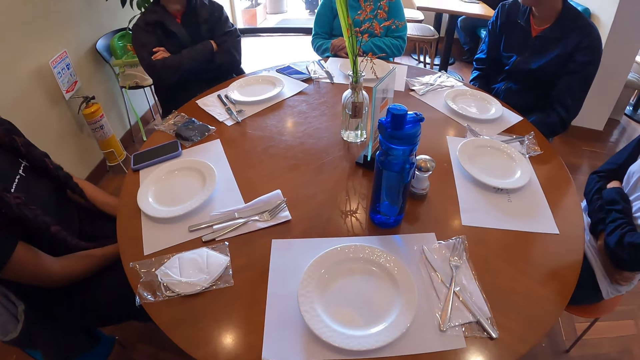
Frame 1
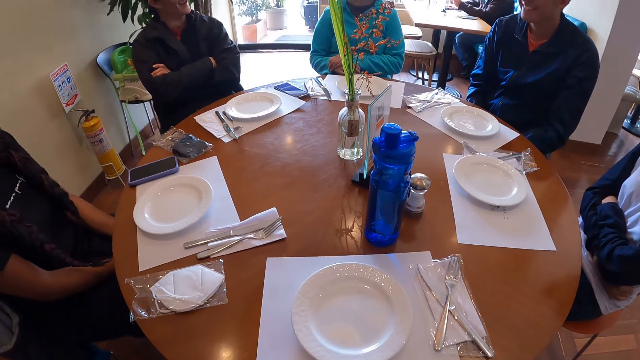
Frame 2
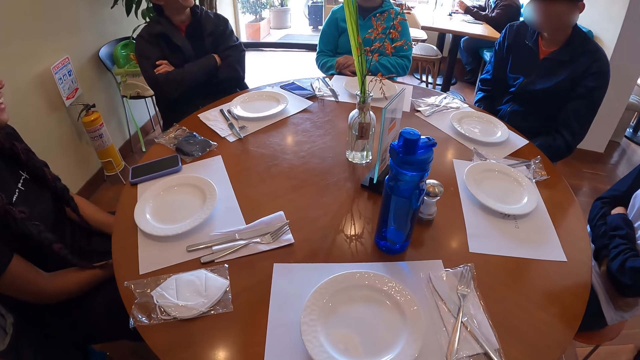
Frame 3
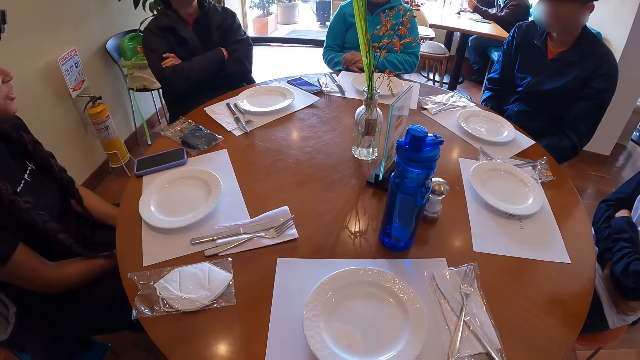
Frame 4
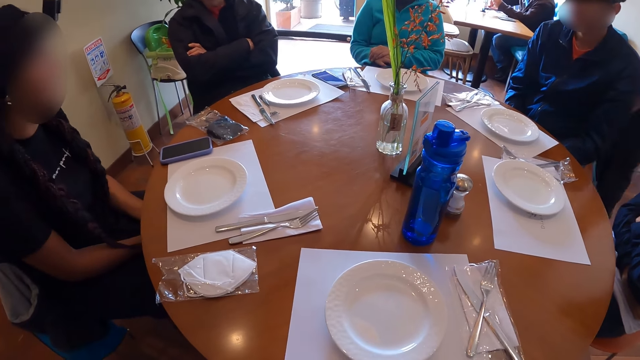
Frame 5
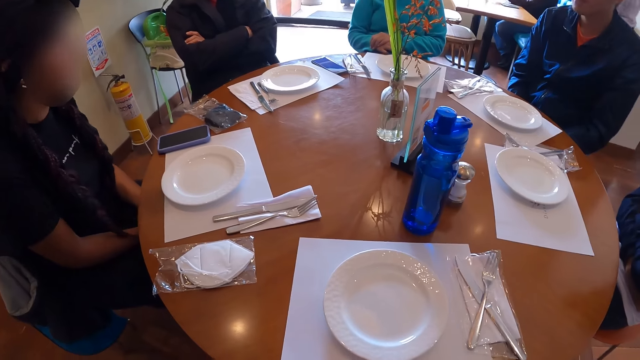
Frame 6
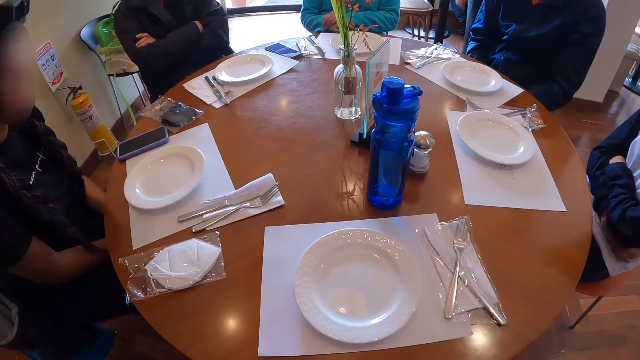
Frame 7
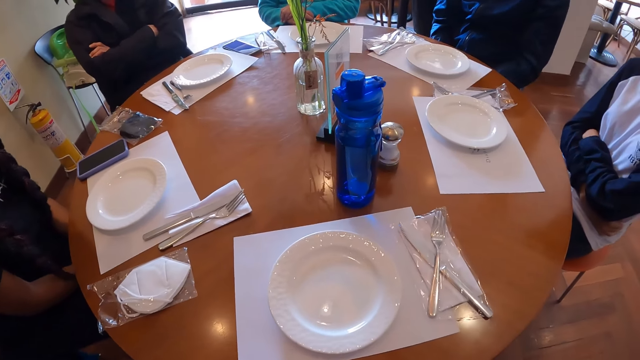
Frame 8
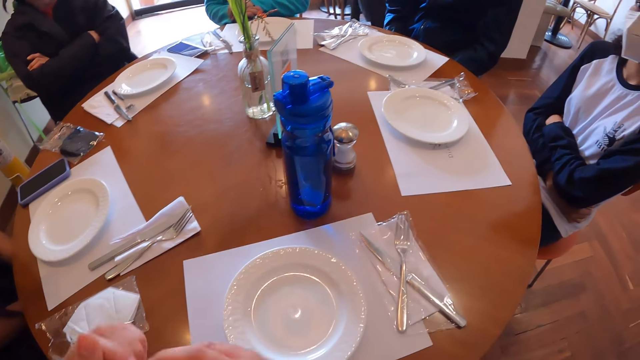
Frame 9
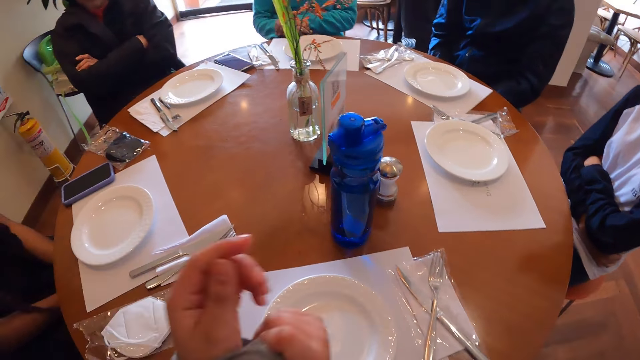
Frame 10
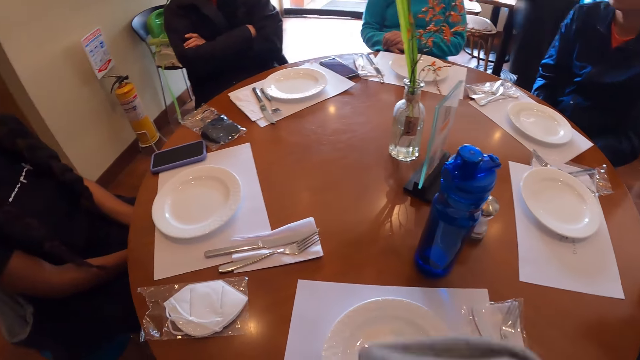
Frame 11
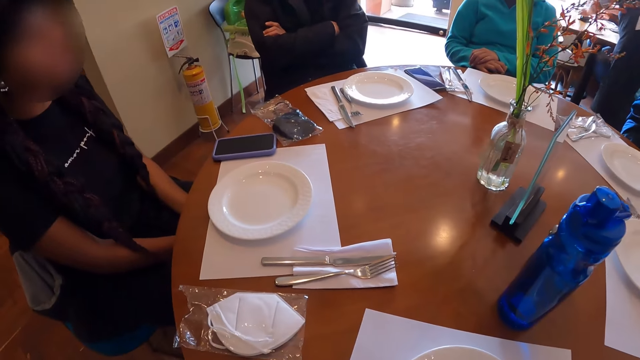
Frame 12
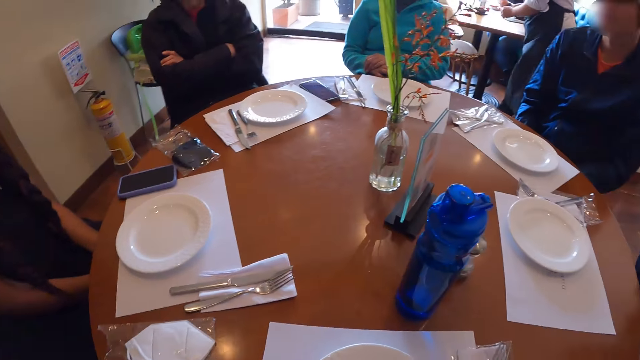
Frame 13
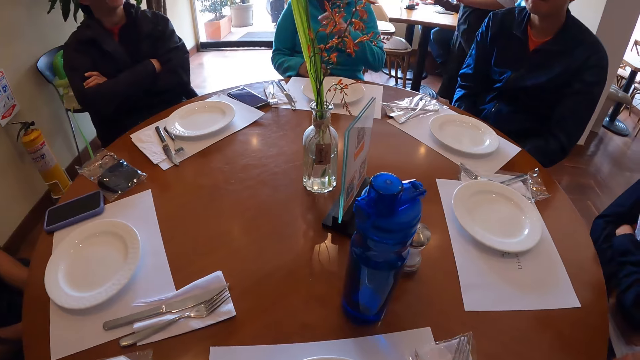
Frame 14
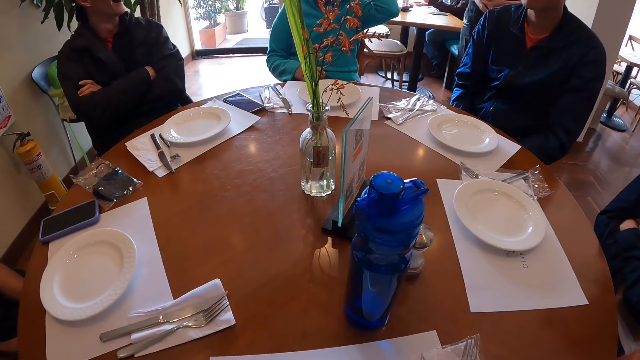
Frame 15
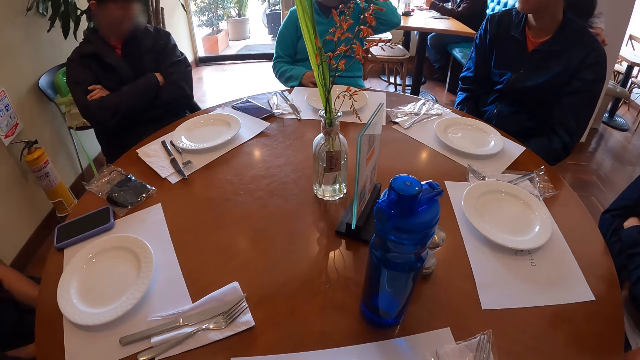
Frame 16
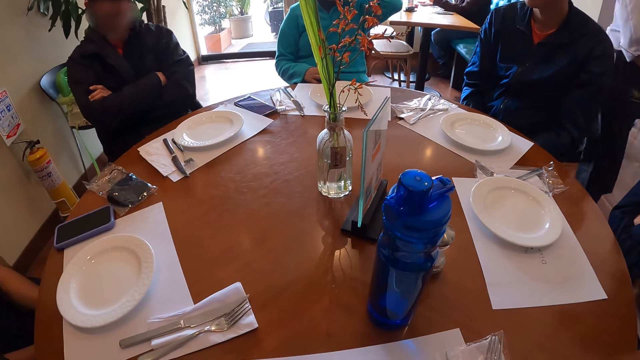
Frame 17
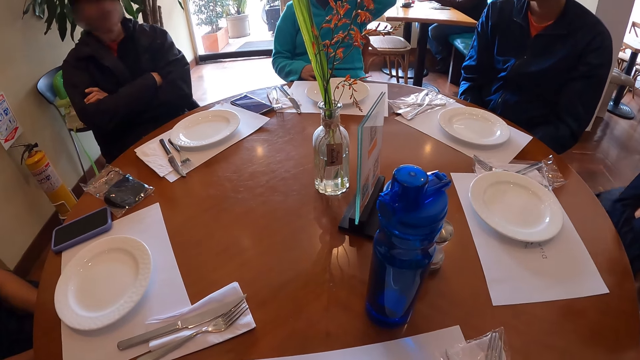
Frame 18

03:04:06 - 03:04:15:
The woman interacts with the man and another woman. The camera wearer adjusts her sweatshirt. She pulls the sweater sleeve on her hand.

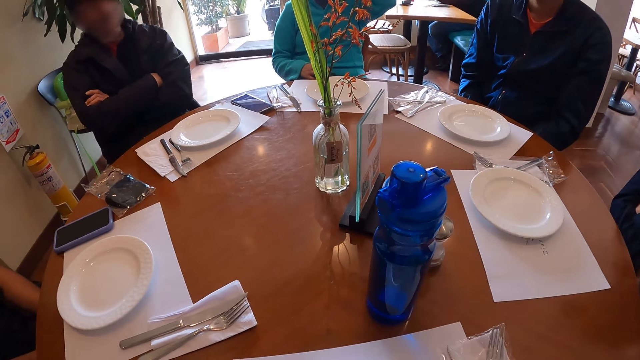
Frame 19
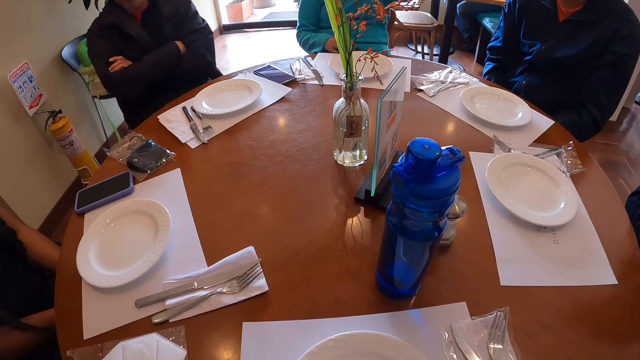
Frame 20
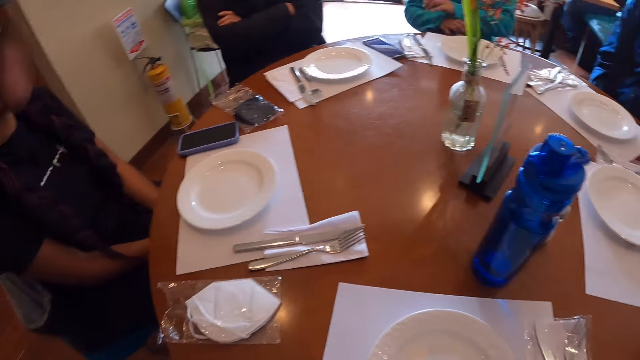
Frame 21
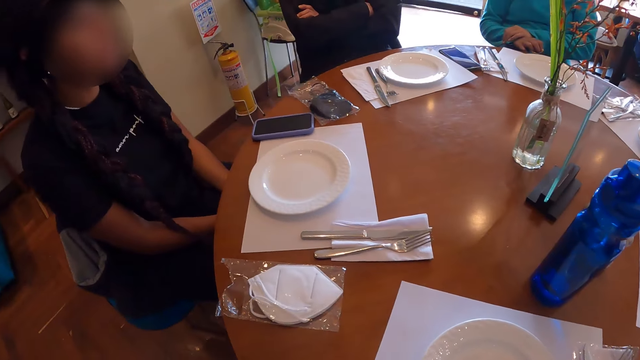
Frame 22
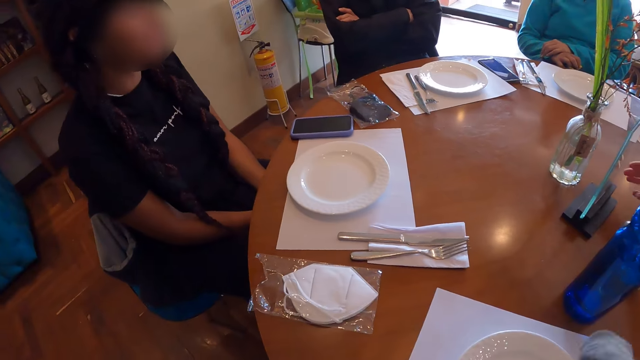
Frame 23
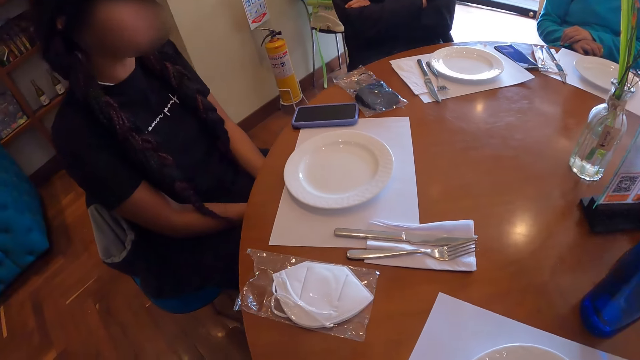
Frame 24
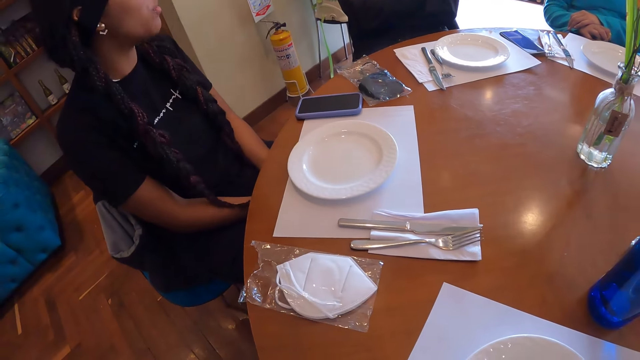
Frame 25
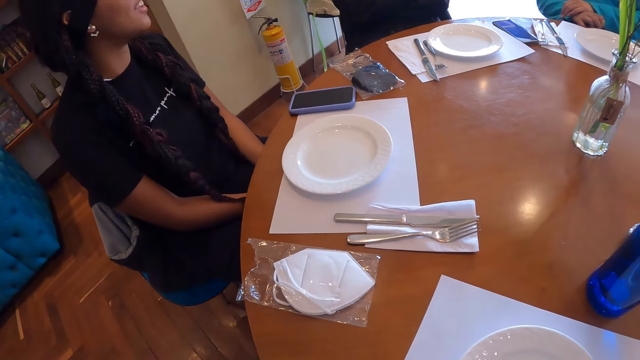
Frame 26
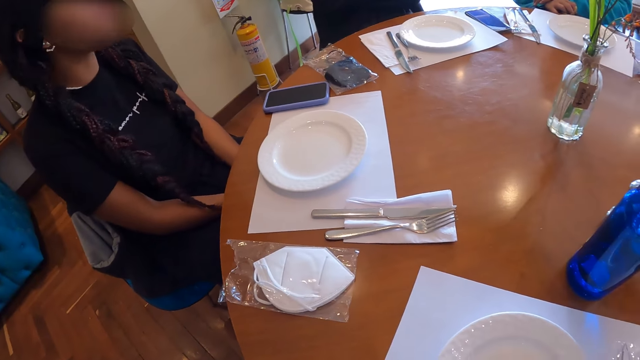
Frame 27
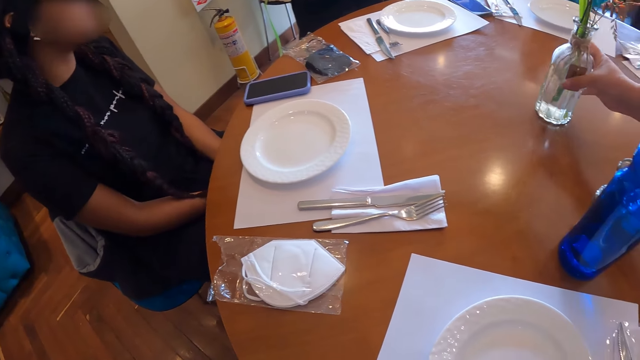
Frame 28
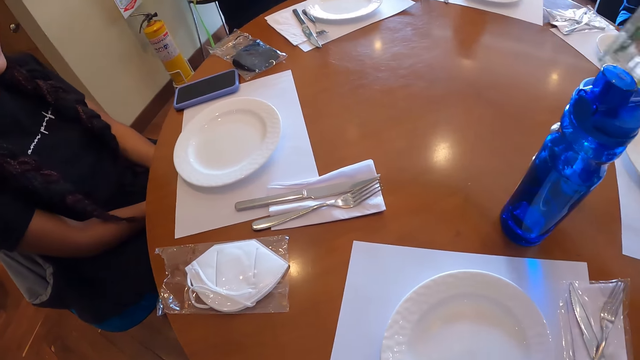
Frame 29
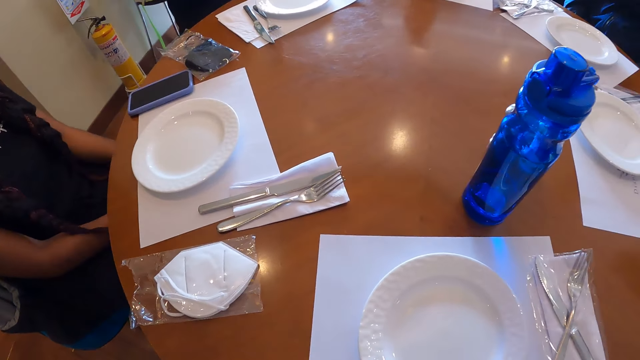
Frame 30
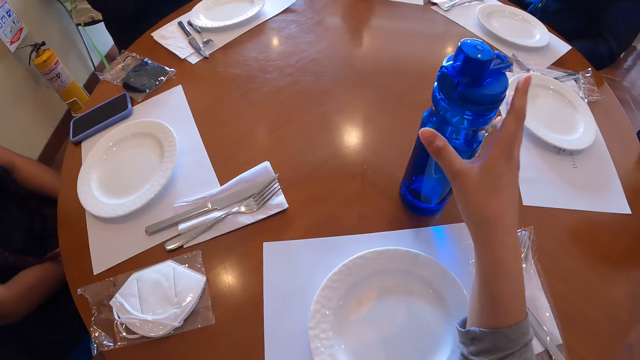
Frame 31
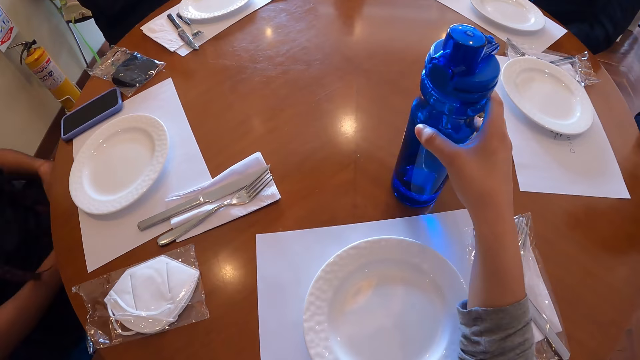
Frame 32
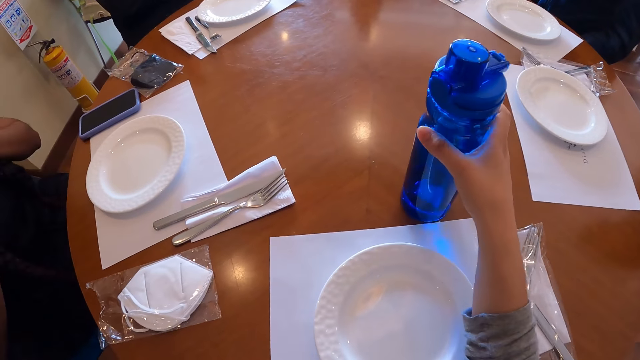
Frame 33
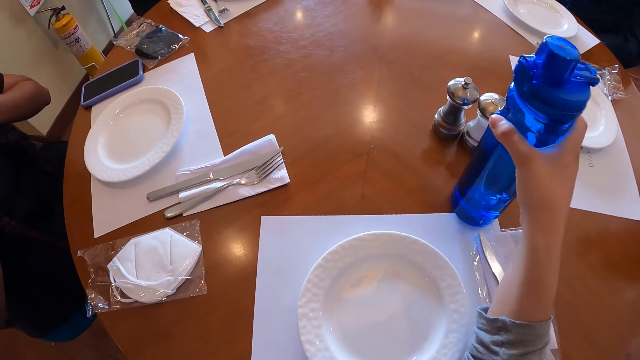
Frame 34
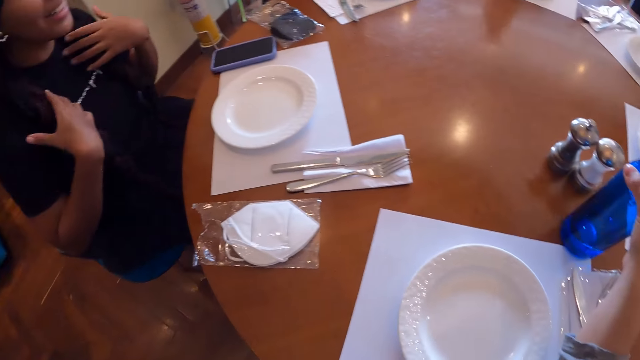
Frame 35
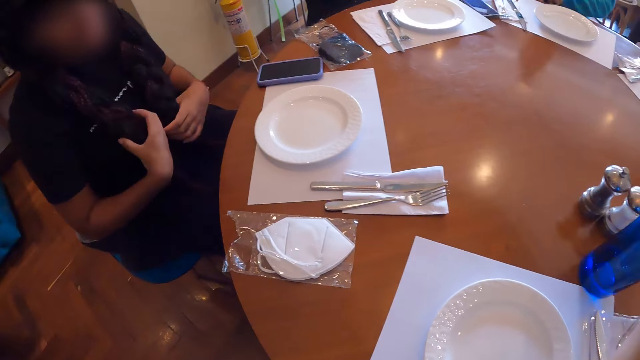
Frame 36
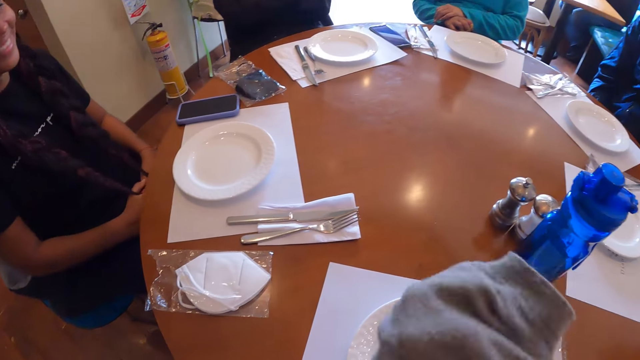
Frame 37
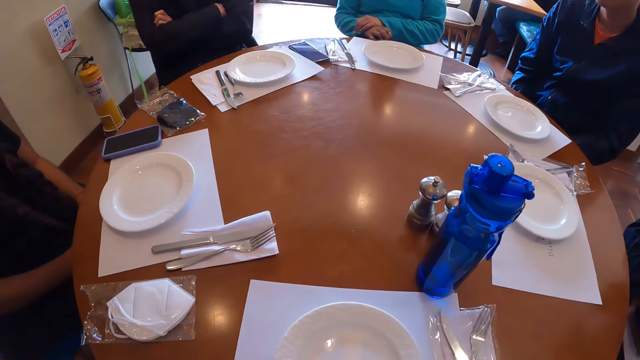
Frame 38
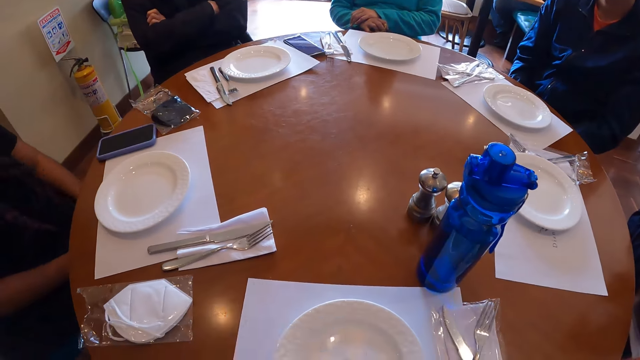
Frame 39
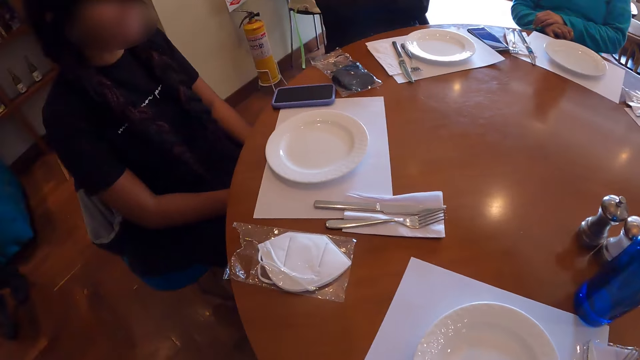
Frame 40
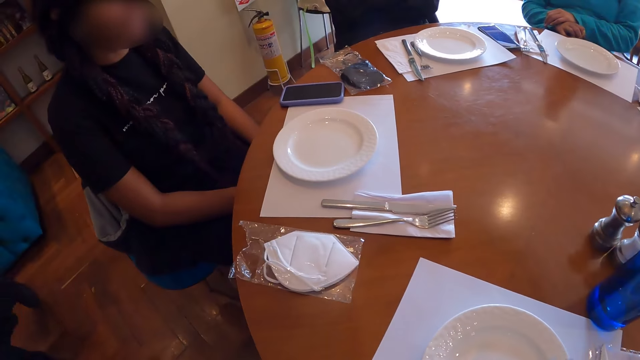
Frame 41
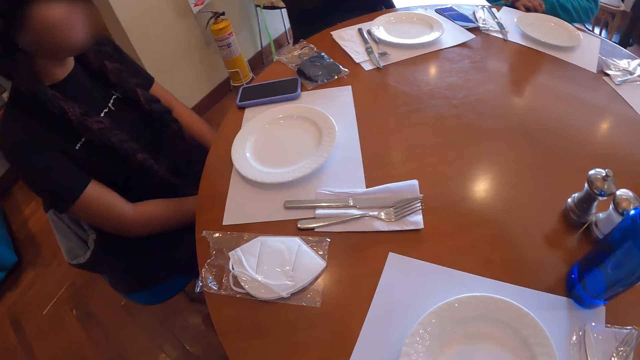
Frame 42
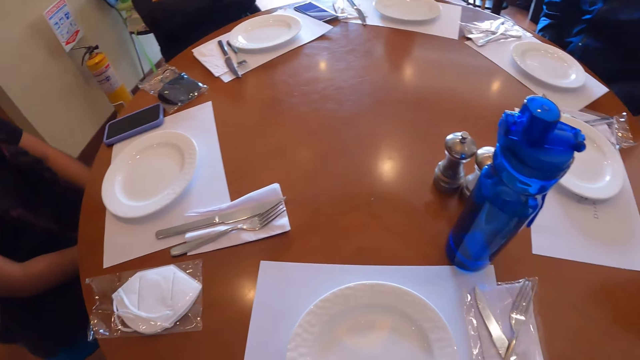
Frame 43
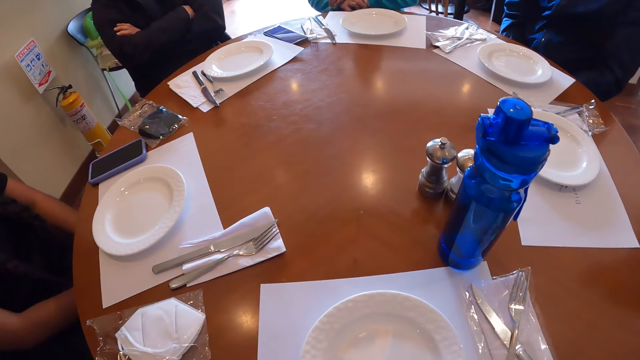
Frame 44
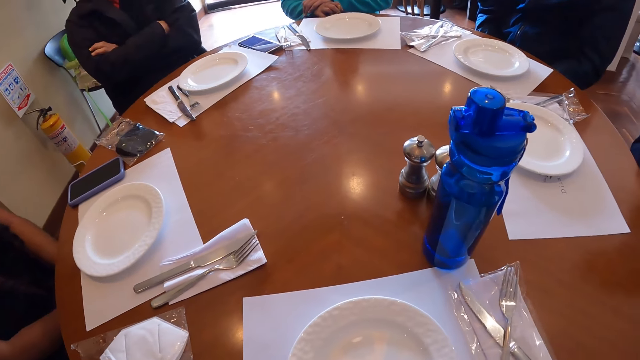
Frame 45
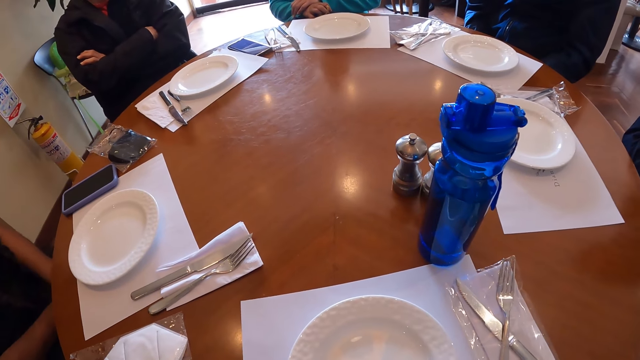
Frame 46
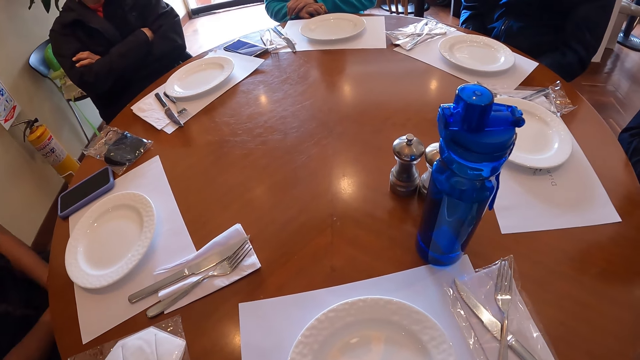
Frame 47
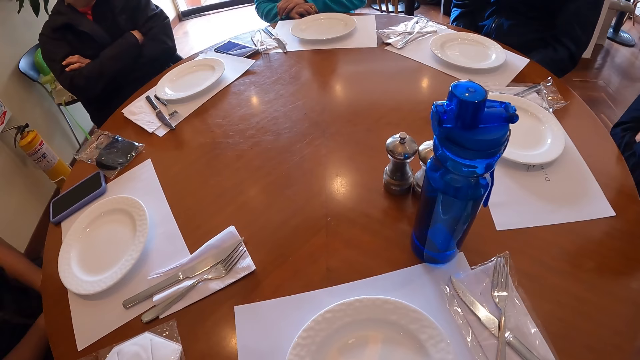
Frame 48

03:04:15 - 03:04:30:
The waitress picks up an acrylic menu holder on the table with her right hand. She picks up a flower bottle on the table with her right hand. The camera wearer adjusts a water bottle on the table with her right hand. She holds the water bottle on the table. She adjusts her sweatshirt.
